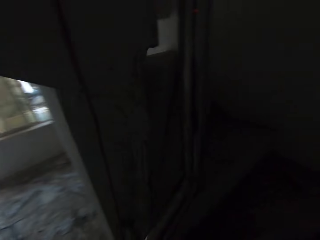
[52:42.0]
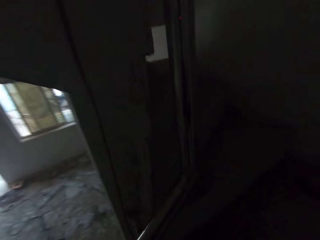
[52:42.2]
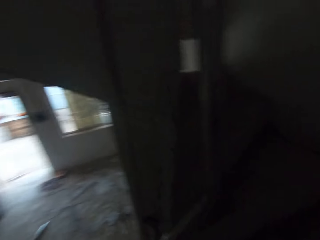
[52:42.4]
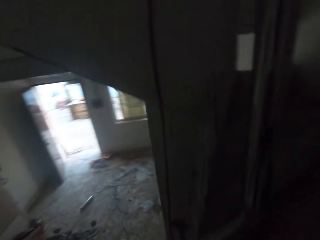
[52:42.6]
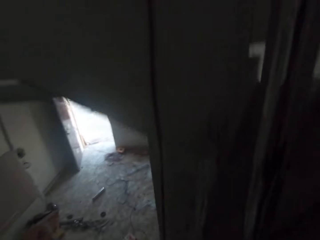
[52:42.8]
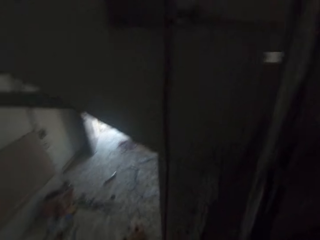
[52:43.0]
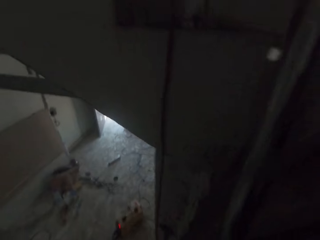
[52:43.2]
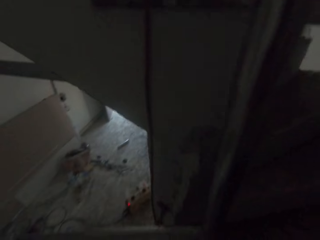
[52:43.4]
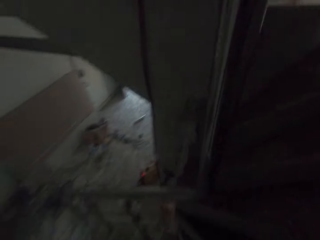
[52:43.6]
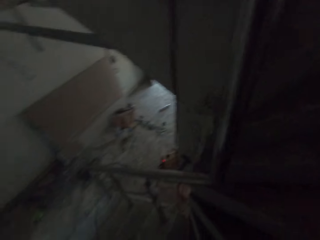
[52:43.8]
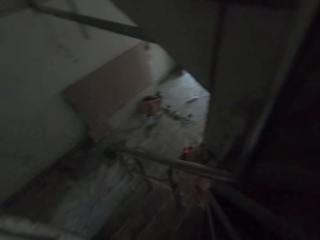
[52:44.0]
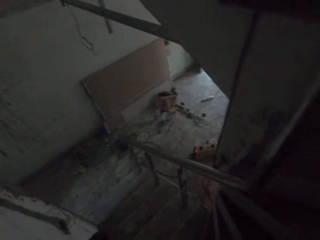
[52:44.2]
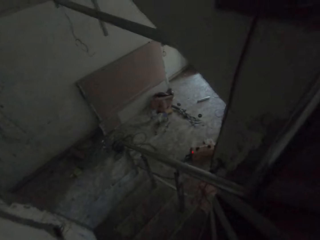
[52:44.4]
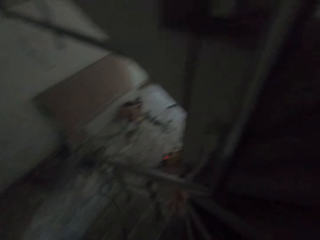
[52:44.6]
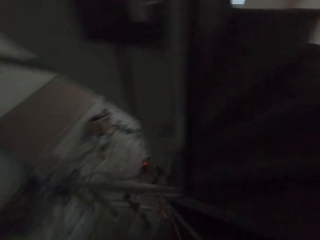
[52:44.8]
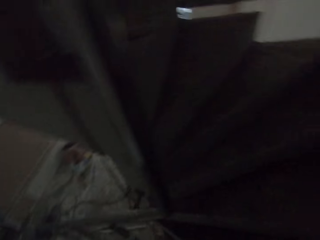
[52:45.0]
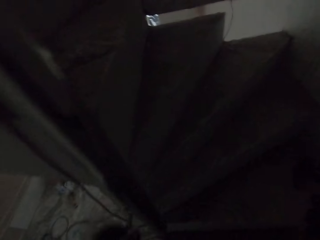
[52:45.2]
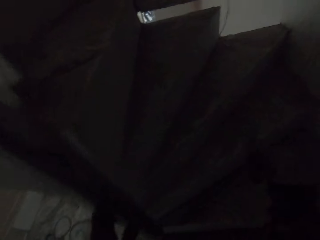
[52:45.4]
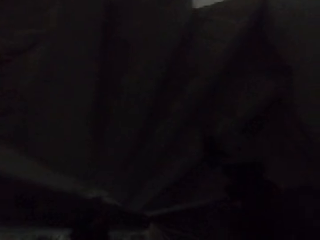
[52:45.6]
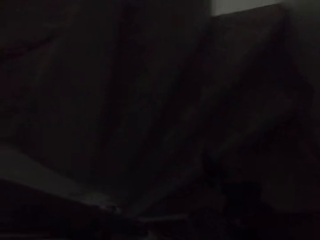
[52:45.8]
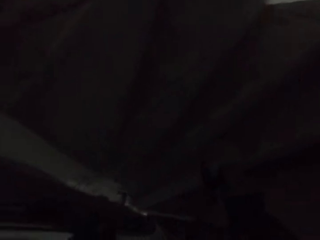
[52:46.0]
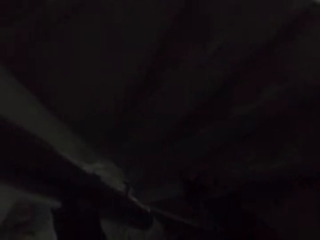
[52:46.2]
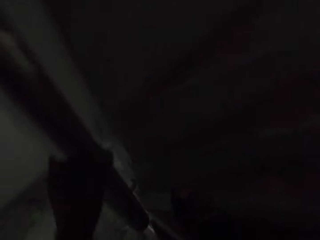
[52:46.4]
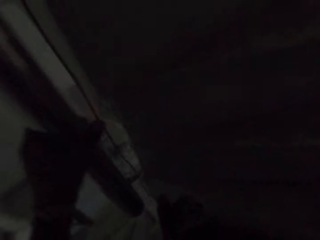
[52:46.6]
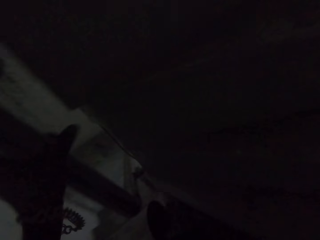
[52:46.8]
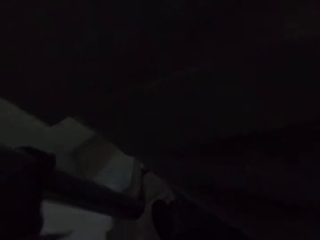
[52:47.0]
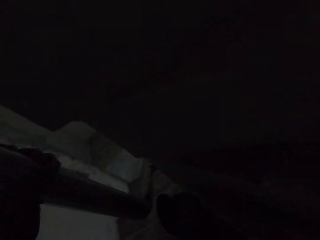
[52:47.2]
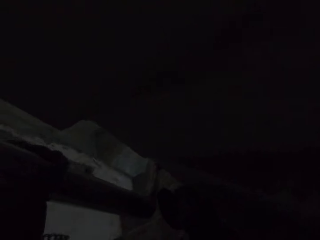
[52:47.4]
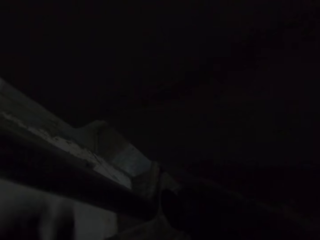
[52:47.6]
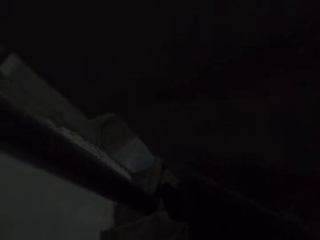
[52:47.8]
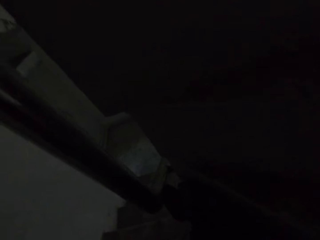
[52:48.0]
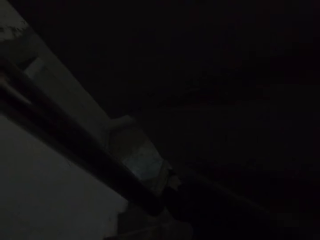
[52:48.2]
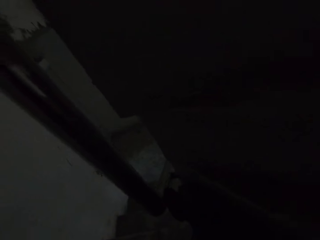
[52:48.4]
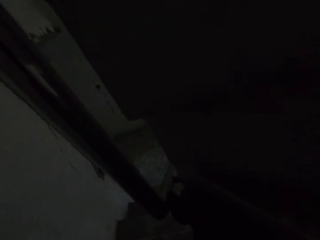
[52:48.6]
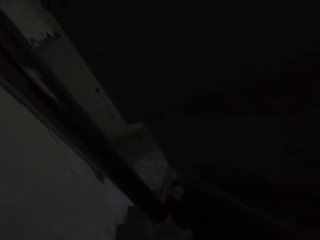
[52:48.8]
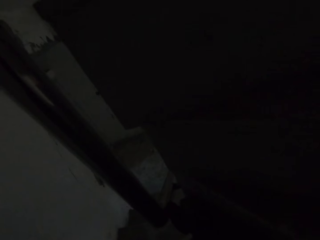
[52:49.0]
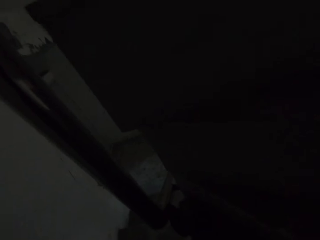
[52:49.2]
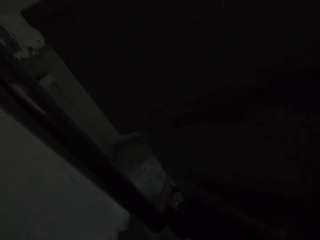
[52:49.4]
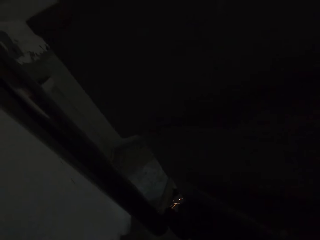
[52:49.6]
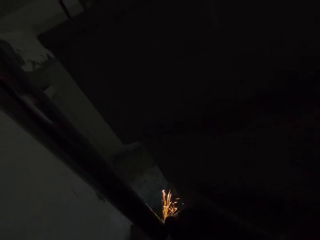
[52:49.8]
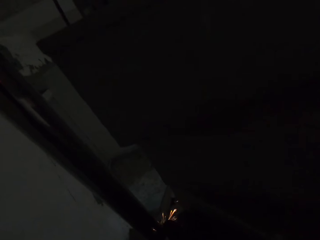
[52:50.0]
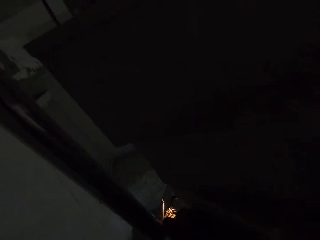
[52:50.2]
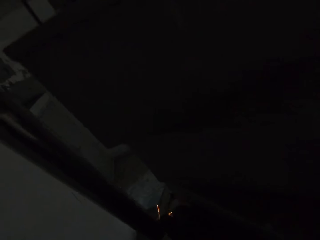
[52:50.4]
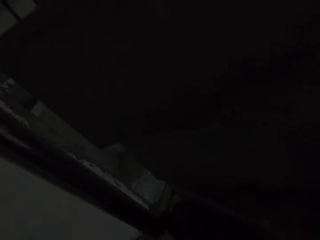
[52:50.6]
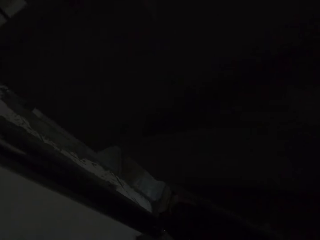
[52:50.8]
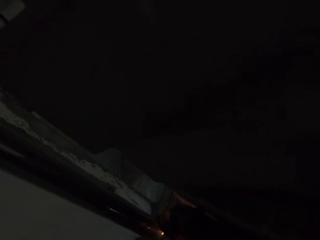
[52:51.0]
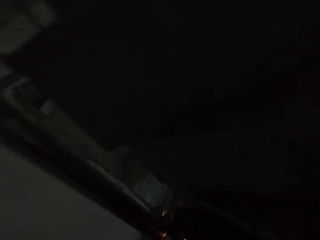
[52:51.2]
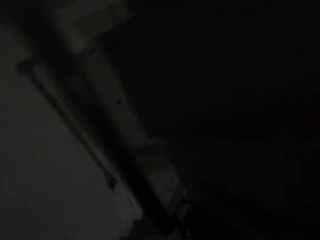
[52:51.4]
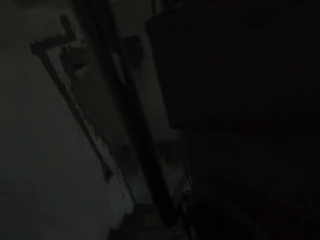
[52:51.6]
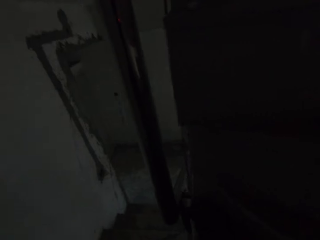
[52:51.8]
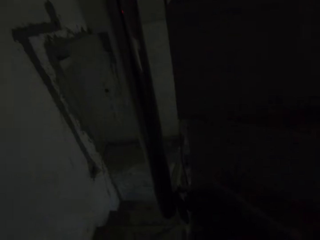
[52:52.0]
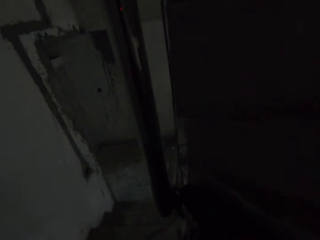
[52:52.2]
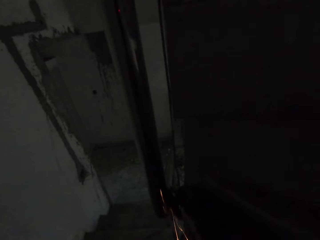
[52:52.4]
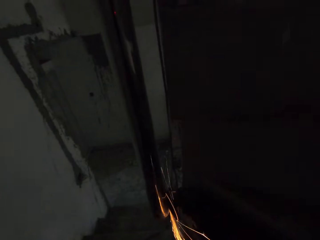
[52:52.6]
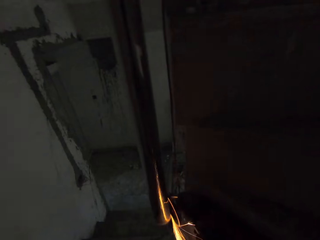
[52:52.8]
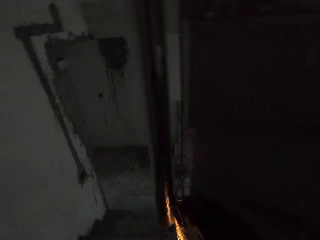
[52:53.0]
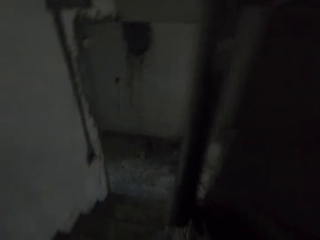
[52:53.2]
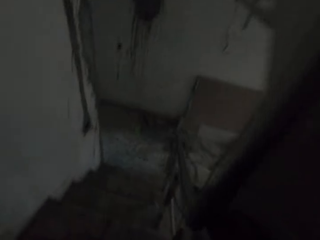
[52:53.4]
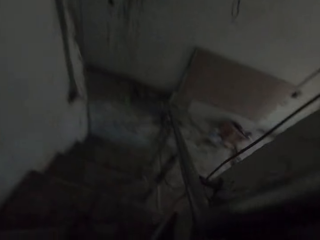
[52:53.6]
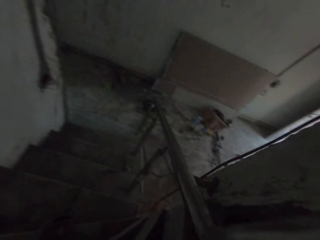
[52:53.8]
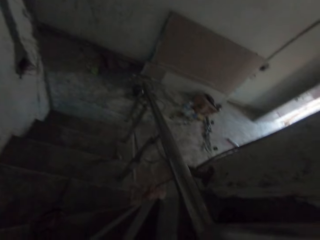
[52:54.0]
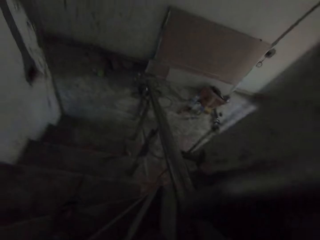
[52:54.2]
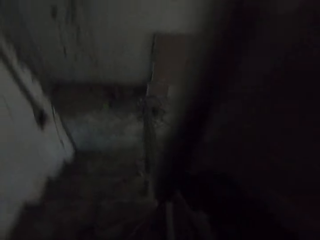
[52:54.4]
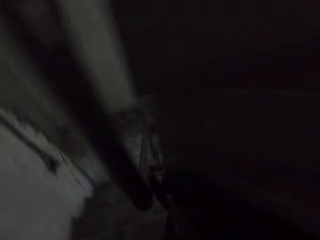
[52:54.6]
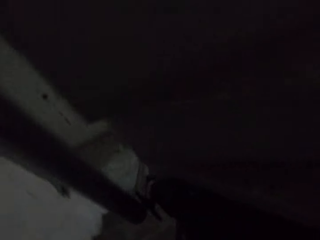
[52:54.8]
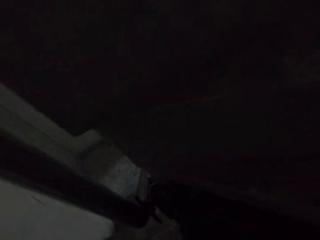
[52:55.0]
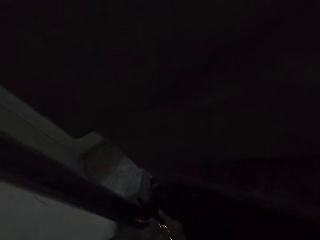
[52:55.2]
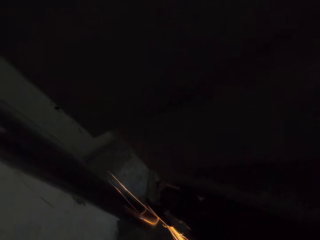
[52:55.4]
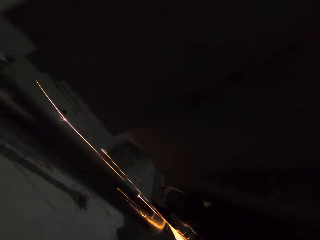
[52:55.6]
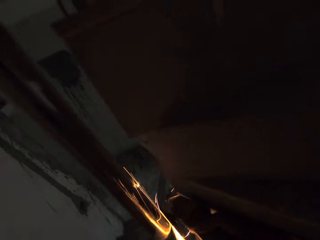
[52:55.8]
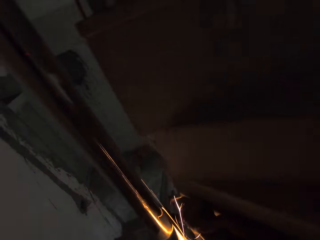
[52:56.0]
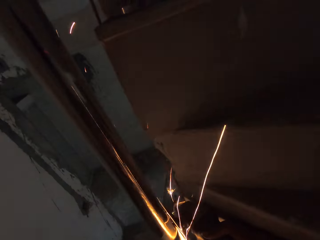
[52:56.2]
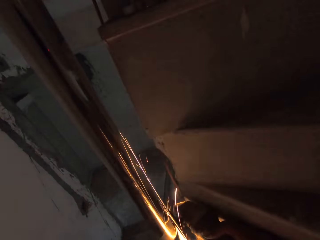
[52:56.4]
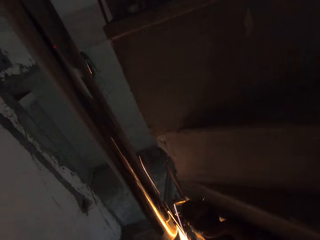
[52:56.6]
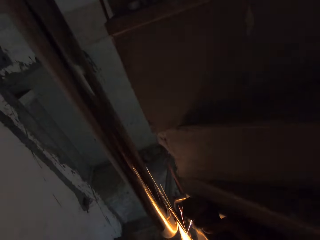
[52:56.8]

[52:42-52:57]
The camera wearer looks around the house. He touches the railing with his right hand. He grinds the steel balustrade with an angle grinder. He looks around the house. He grinds the steel balustrade with the angle grinder. He smoothens the stair railing with the angle grinder in his hand.
